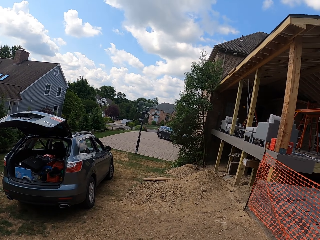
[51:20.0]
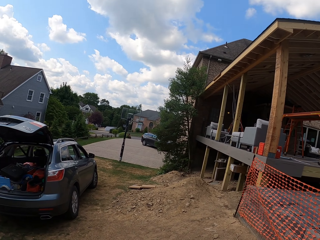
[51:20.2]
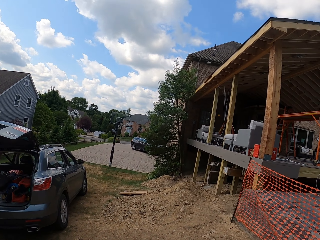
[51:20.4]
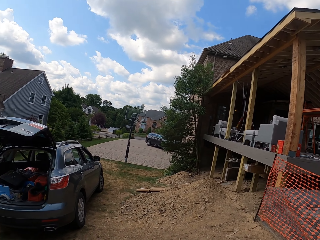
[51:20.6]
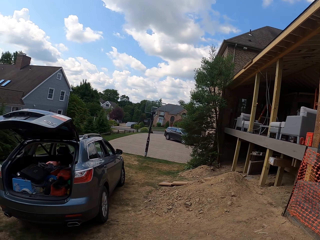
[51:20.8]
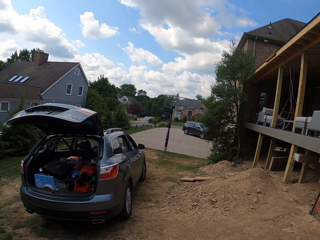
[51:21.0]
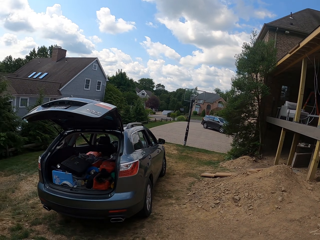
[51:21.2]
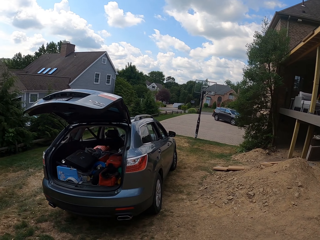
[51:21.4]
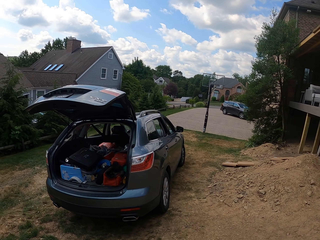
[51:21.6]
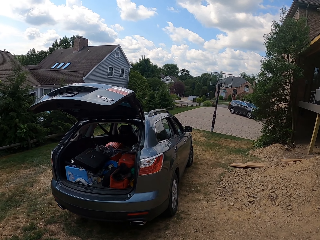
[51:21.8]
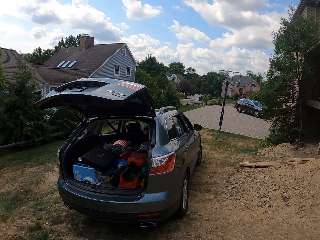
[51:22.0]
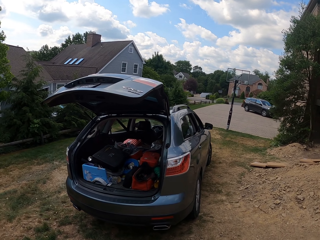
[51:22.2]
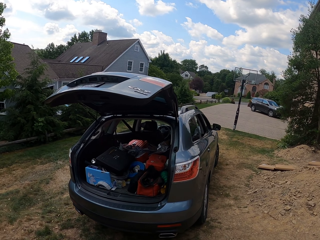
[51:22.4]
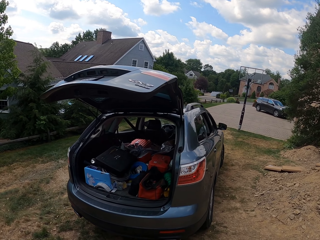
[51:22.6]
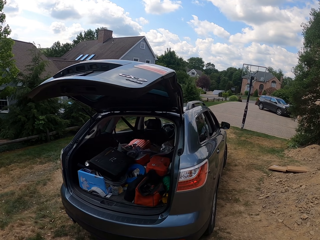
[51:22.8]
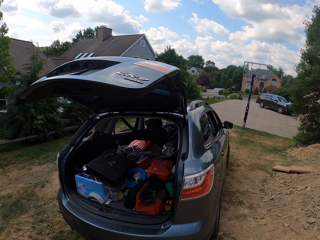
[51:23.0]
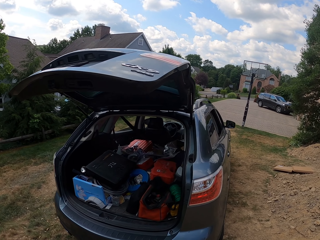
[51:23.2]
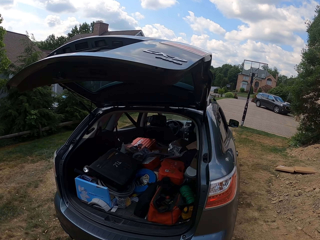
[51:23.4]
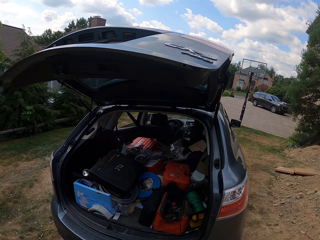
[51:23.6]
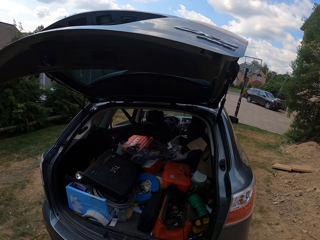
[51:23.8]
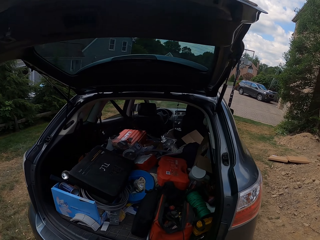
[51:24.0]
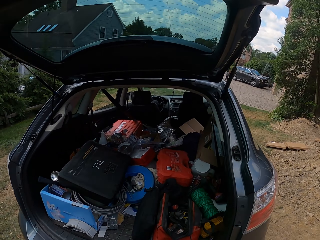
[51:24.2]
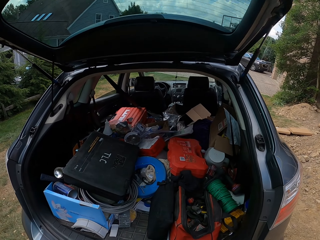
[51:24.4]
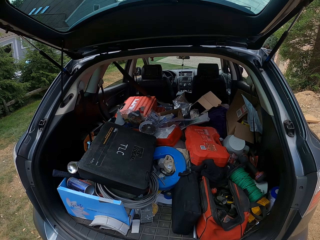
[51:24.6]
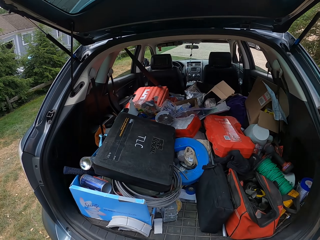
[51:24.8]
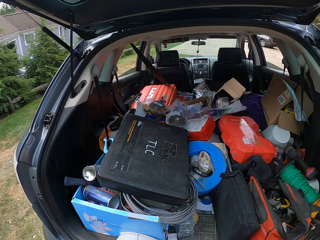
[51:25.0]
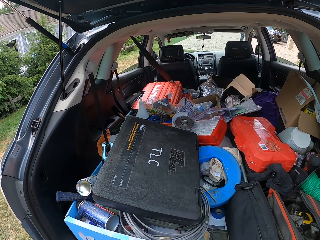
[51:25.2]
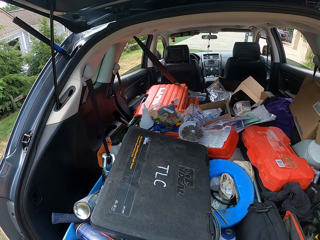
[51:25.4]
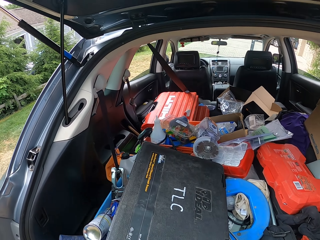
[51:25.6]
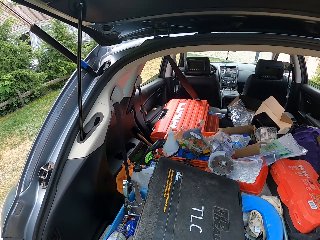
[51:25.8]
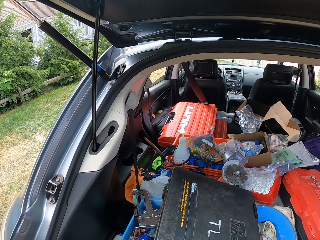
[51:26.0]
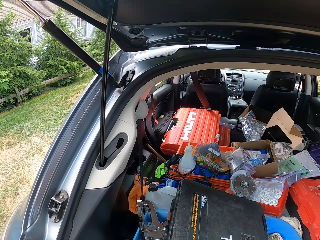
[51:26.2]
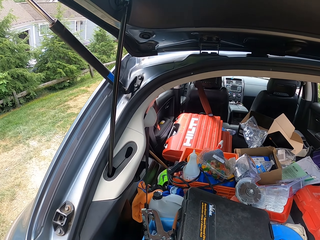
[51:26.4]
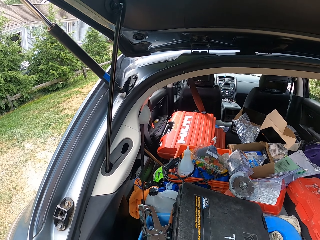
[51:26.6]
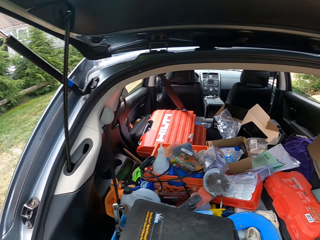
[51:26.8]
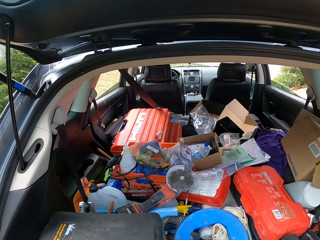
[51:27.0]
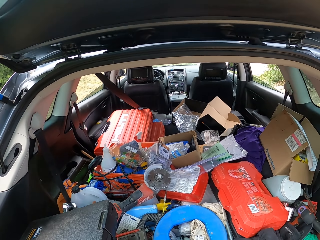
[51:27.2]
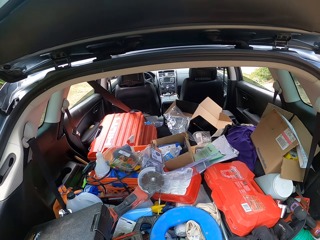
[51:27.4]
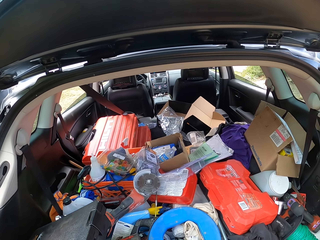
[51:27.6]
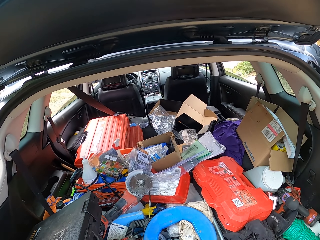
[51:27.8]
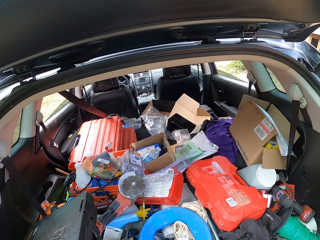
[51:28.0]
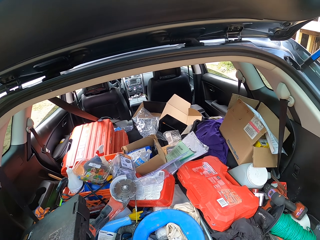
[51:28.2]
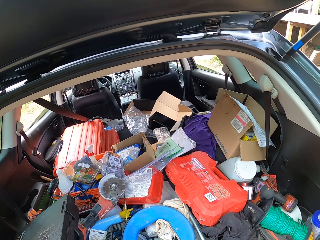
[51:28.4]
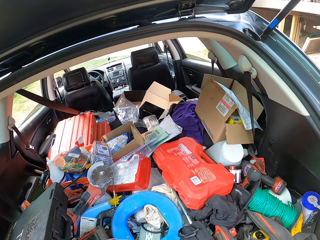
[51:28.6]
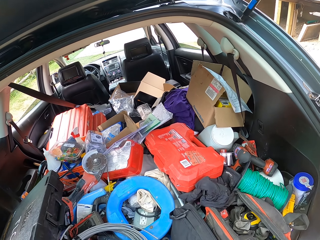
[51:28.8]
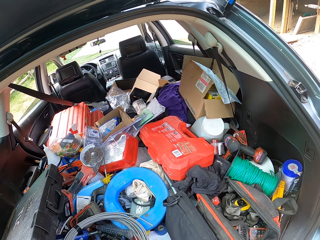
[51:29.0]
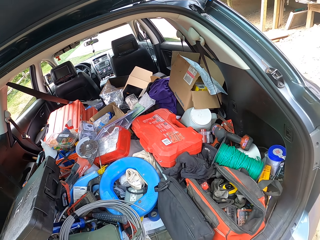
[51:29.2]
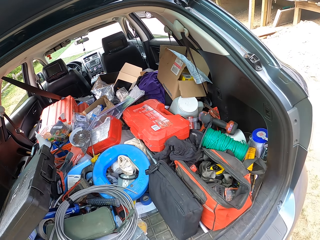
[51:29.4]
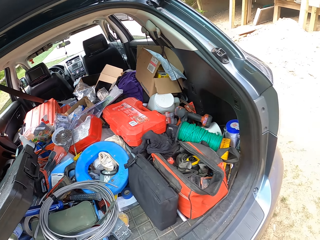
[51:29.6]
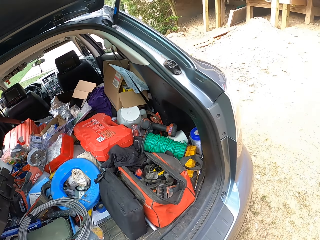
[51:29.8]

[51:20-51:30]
The camera wearer moves a tool box.

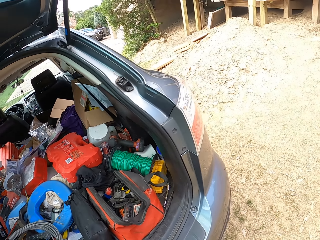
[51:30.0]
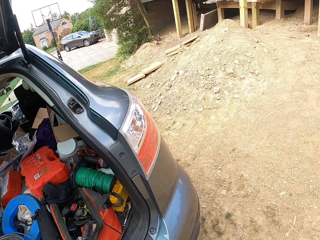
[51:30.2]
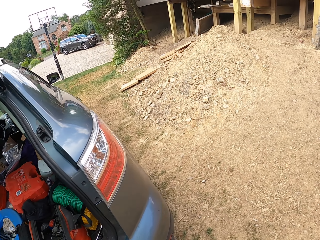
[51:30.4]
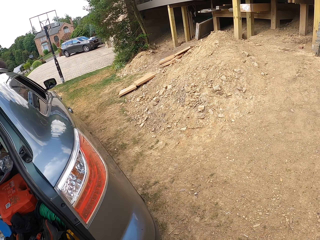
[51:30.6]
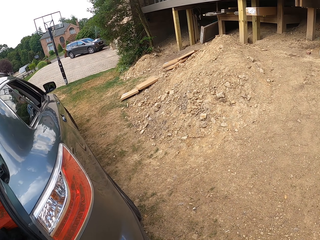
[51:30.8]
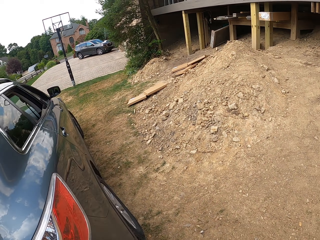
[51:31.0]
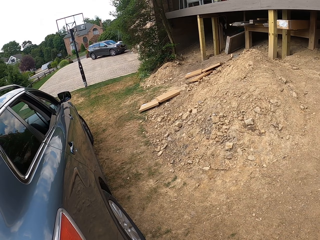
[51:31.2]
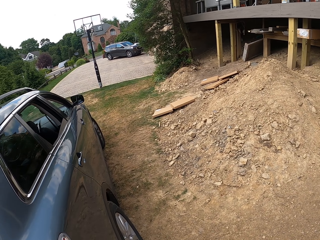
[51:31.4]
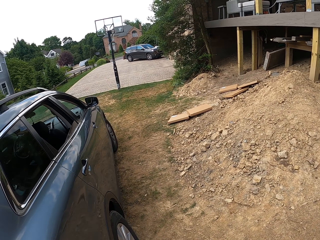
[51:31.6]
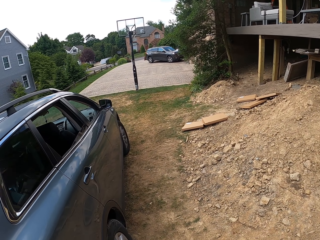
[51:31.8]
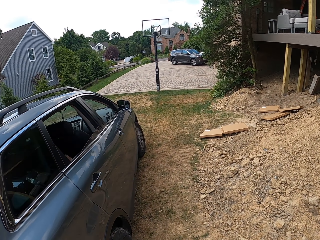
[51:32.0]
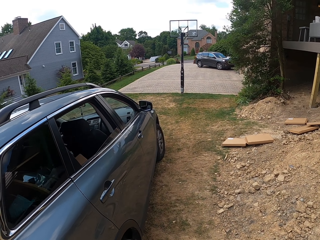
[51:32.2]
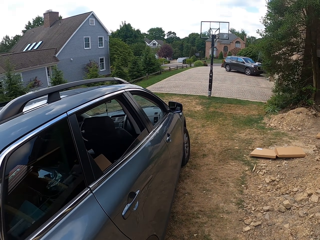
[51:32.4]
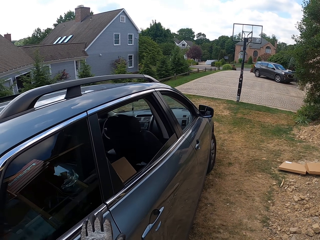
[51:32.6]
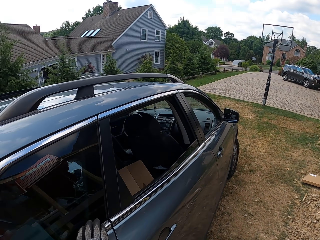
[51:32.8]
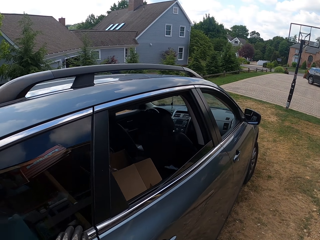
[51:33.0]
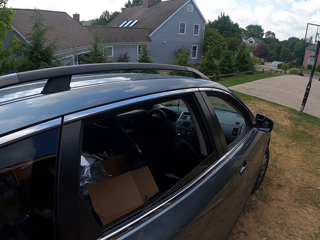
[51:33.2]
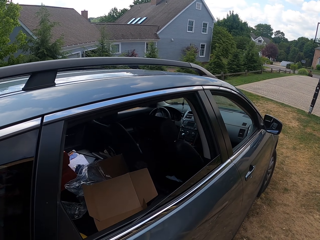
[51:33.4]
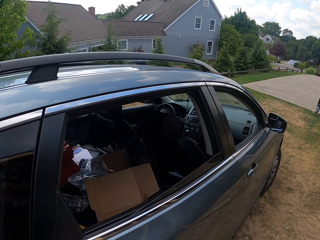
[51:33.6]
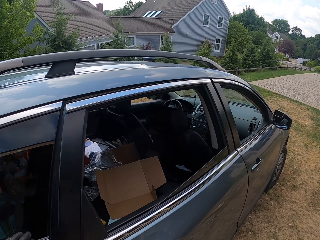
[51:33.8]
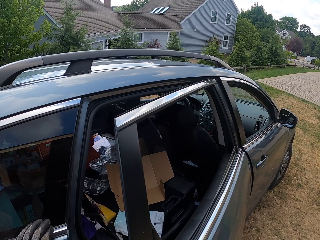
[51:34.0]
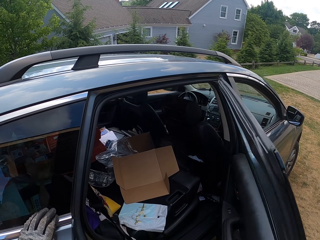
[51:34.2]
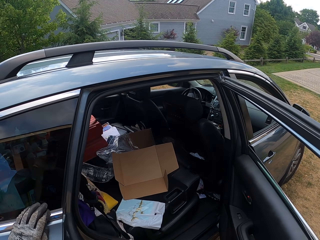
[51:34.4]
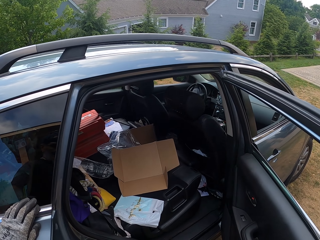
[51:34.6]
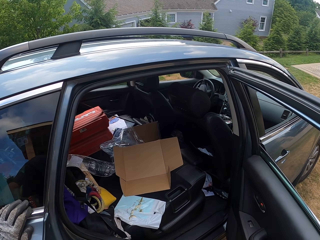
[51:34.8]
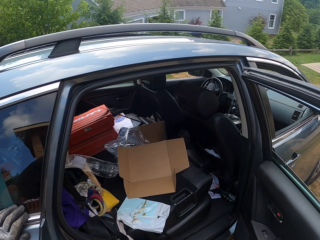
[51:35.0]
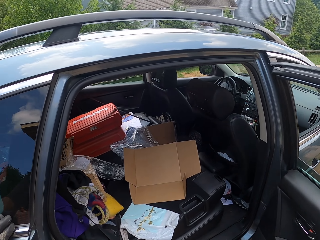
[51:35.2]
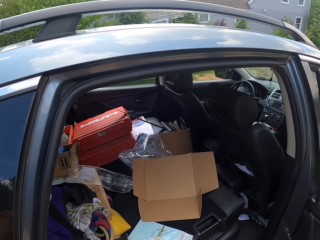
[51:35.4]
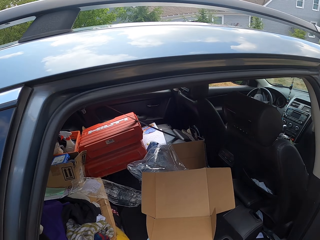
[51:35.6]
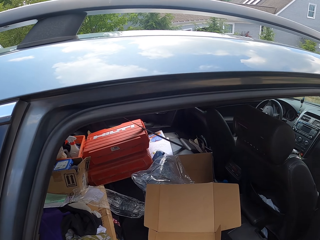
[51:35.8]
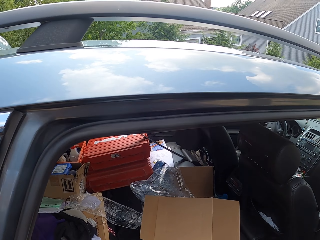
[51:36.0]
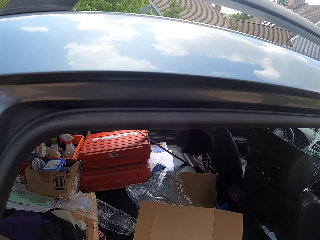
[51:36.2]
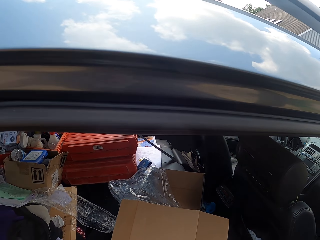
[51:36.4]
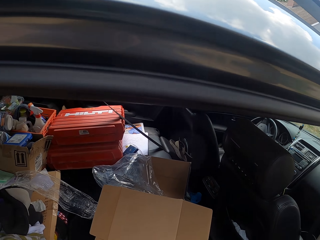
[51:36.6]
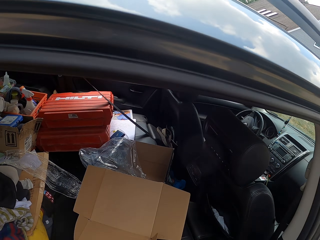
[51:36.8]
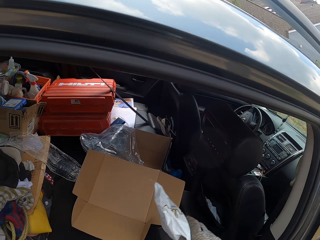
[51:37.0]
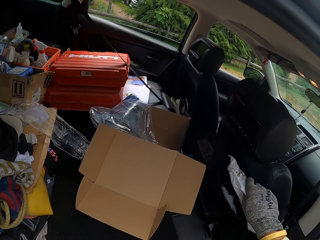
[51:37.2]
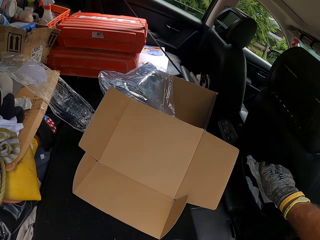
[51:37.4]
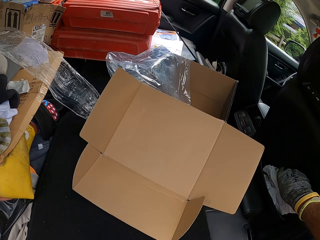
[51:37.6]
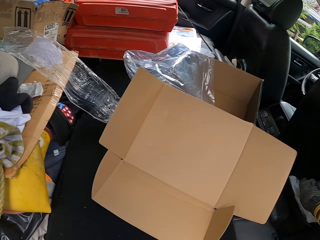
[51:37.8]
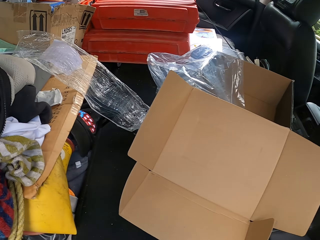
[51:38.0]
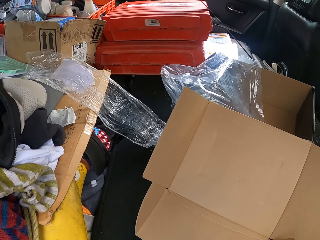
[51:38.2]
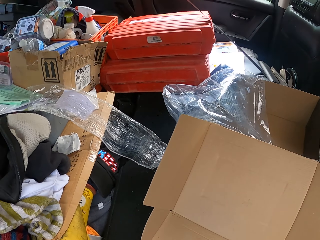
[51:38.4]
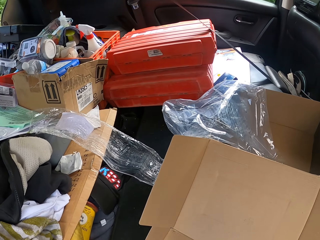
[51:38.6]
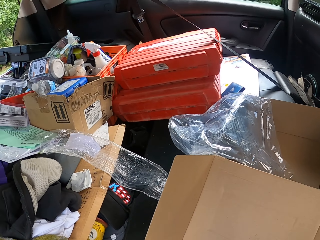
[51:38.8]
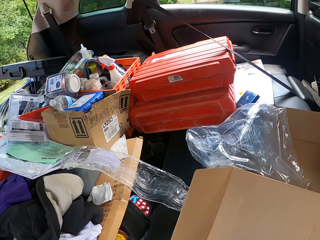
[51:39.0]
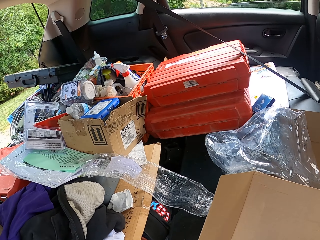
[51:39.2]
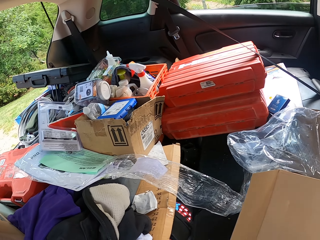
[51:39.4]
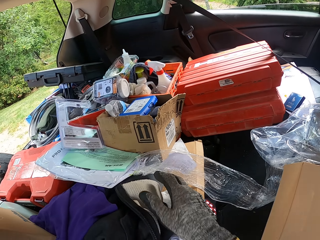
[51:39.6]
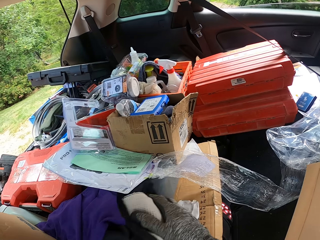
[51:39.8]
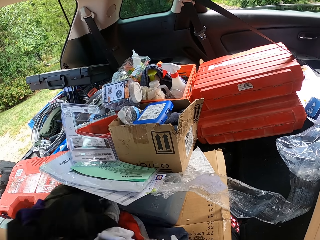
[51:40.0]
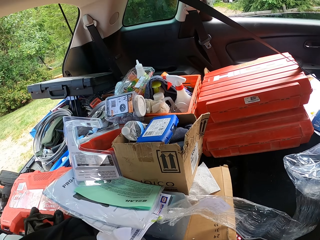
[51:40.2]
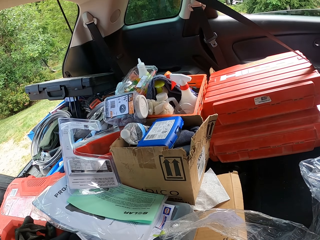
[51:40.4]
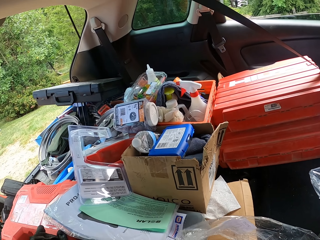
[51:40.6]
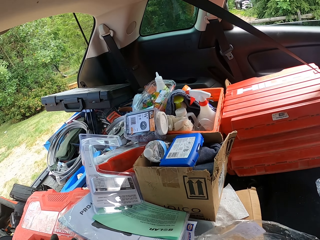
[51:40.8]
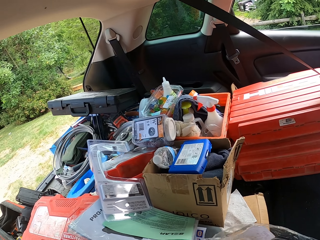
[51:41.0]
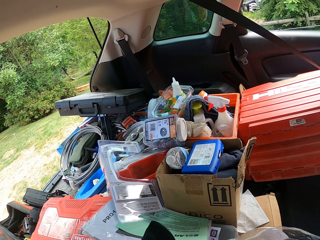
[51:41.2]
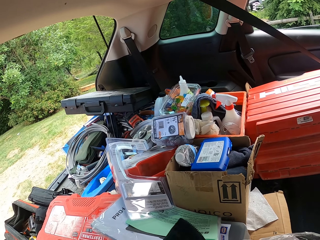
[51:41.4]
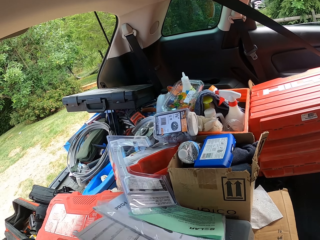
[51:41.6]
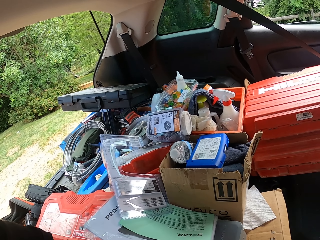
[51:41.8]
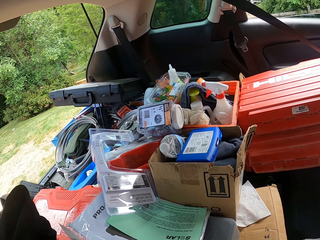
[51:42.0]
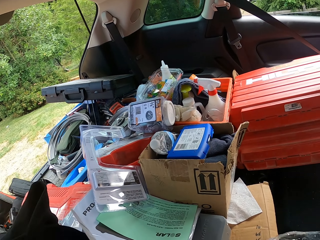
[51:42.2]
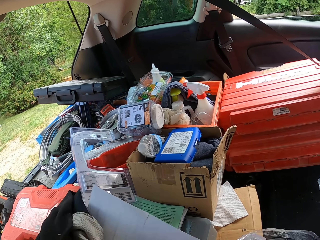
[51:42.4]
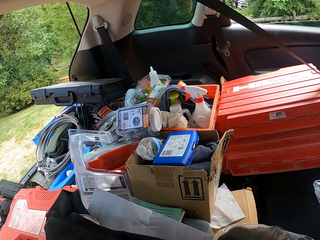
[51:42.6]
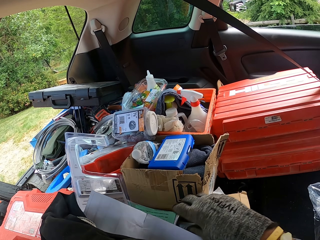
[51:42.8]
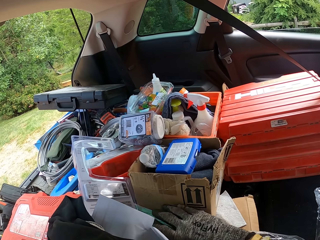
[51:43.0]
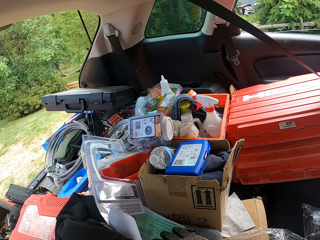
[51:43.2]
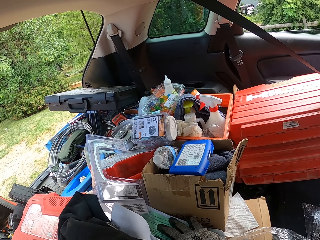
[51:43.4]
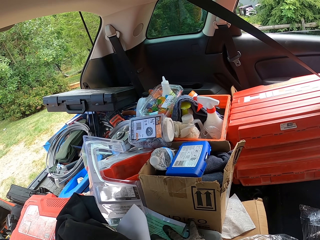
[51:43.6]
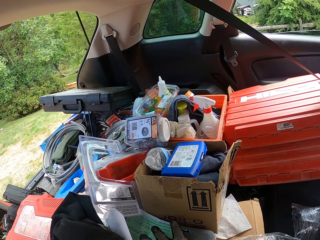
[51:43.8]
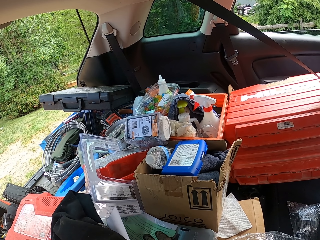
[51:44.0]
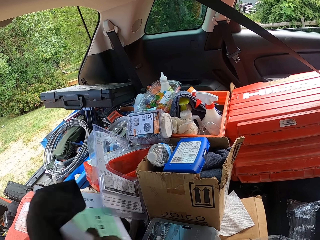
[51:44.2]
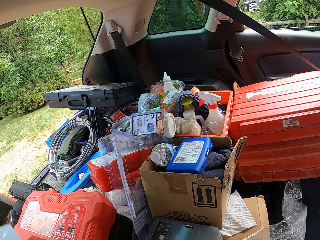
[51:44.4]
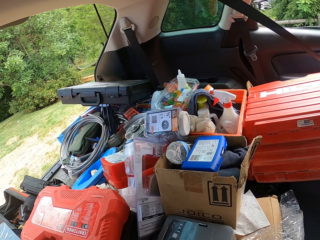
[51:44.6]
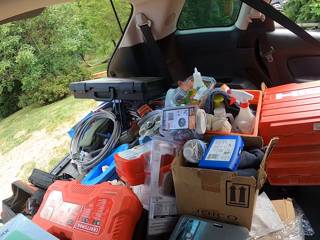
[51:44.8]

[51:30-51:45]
The camera wearer opens the back car door. They put papers on the car seat pocket. They move aside some clothes. They move tools in the boot. They move aside papers.
